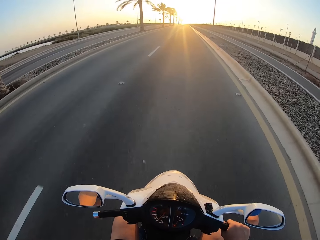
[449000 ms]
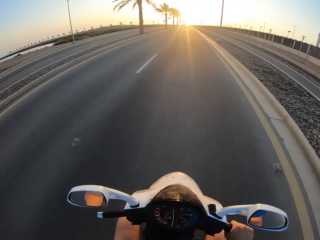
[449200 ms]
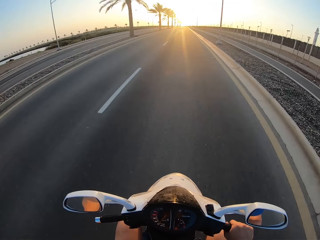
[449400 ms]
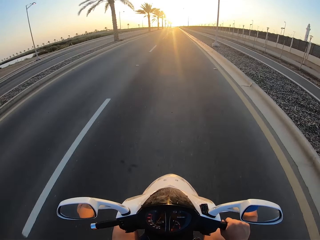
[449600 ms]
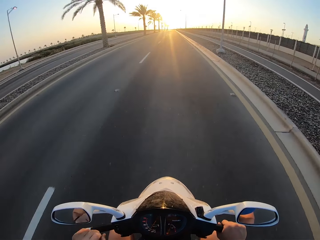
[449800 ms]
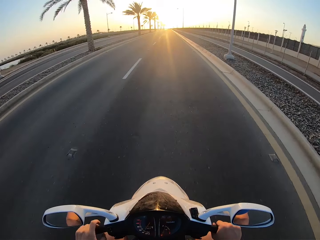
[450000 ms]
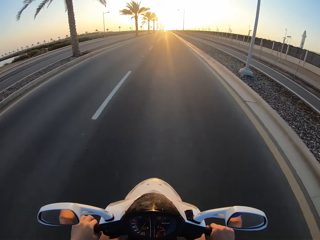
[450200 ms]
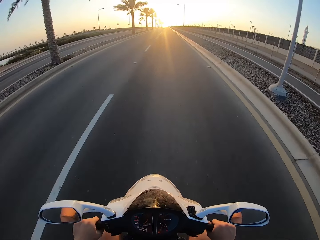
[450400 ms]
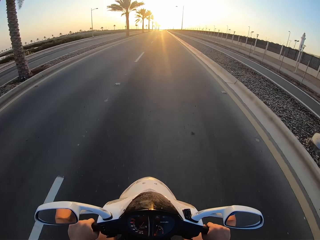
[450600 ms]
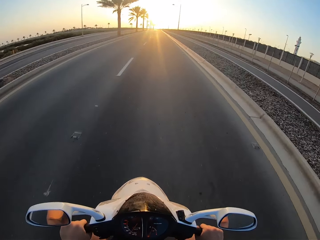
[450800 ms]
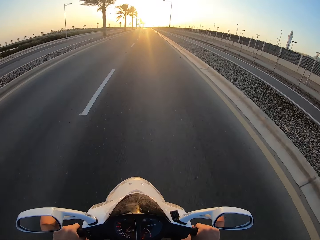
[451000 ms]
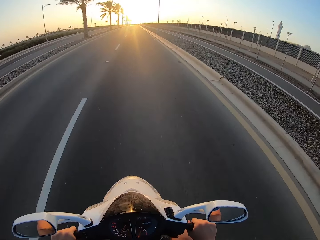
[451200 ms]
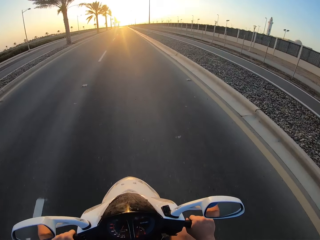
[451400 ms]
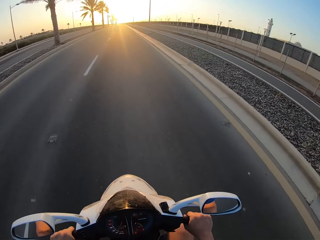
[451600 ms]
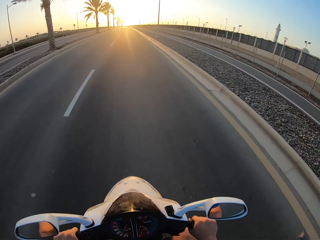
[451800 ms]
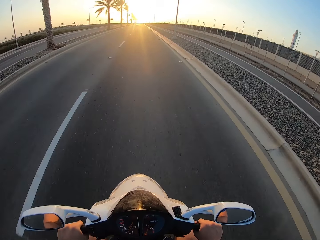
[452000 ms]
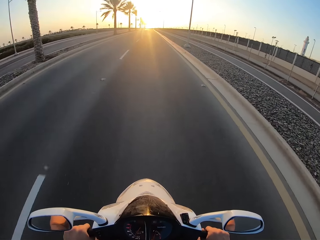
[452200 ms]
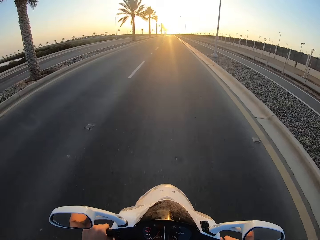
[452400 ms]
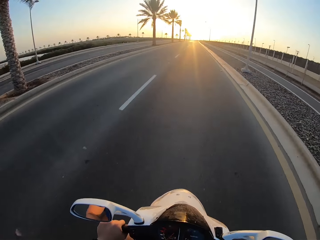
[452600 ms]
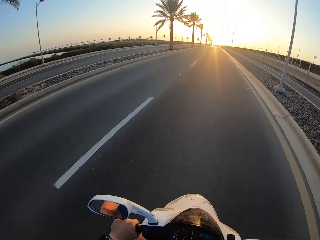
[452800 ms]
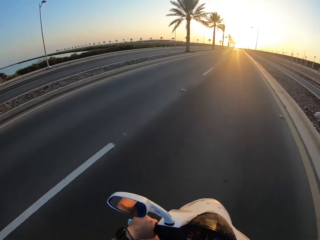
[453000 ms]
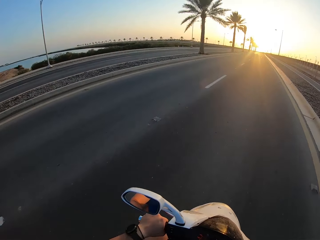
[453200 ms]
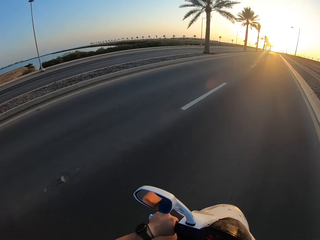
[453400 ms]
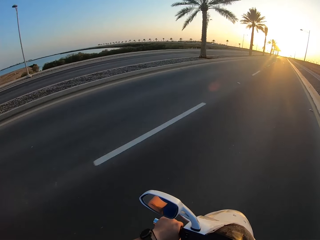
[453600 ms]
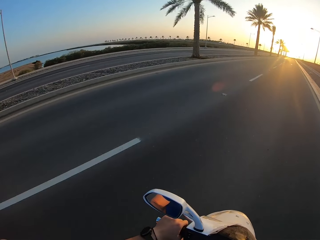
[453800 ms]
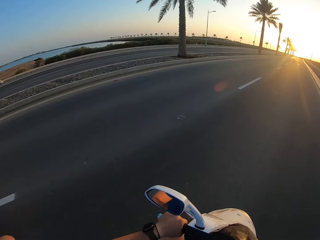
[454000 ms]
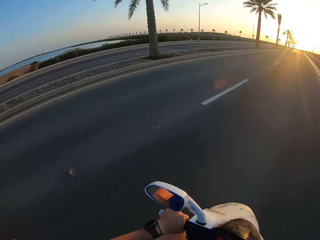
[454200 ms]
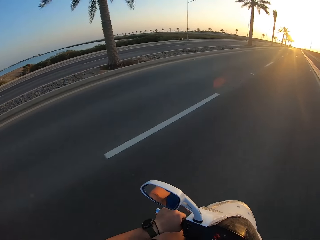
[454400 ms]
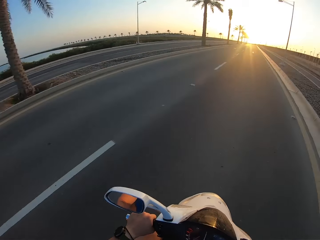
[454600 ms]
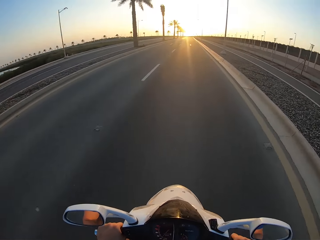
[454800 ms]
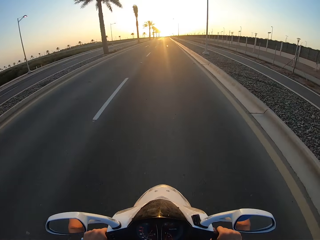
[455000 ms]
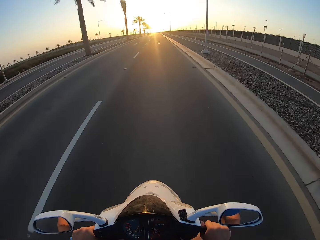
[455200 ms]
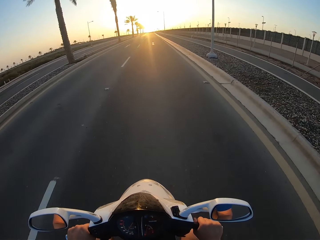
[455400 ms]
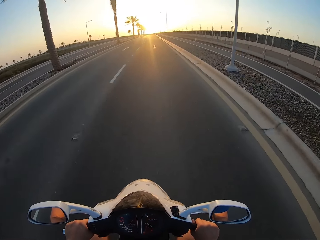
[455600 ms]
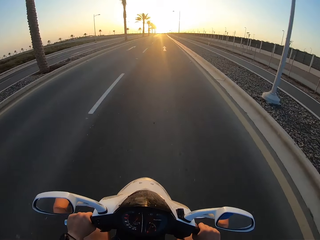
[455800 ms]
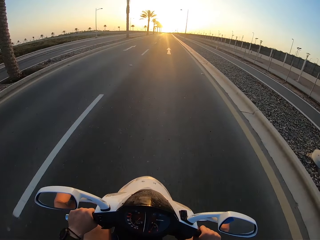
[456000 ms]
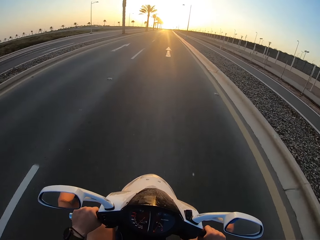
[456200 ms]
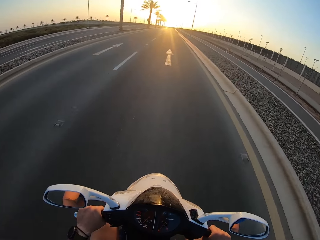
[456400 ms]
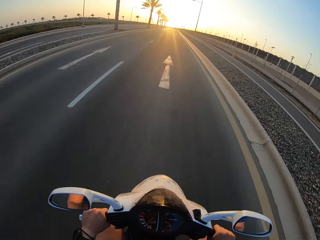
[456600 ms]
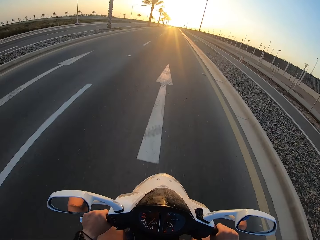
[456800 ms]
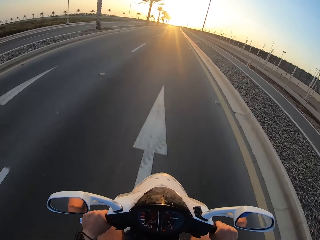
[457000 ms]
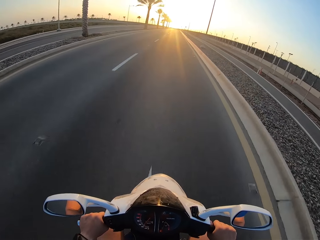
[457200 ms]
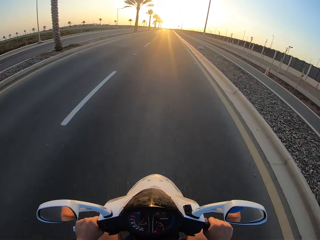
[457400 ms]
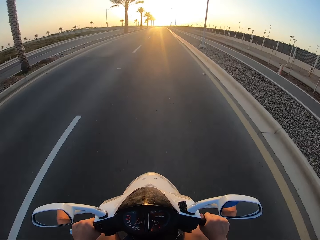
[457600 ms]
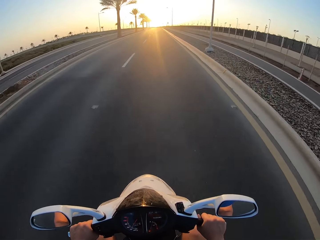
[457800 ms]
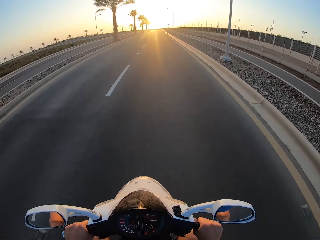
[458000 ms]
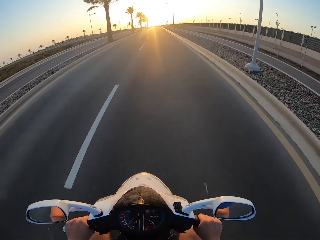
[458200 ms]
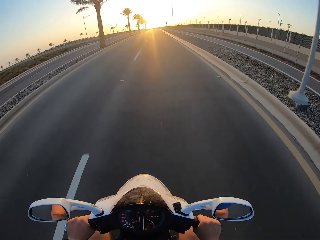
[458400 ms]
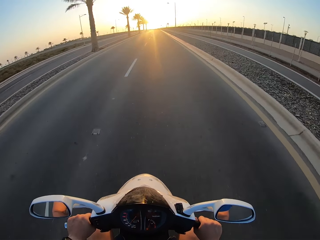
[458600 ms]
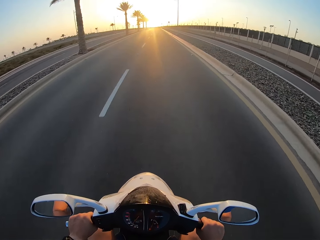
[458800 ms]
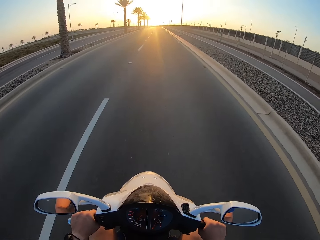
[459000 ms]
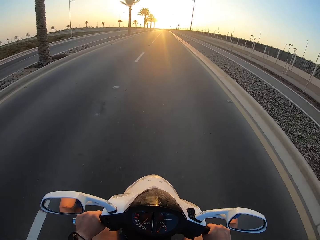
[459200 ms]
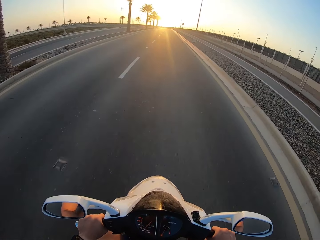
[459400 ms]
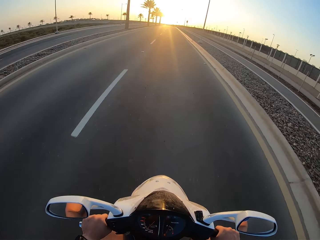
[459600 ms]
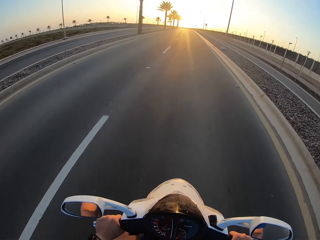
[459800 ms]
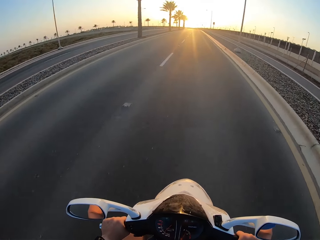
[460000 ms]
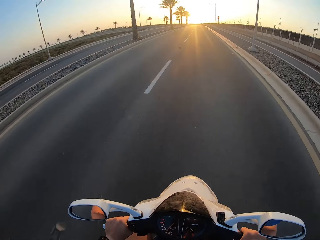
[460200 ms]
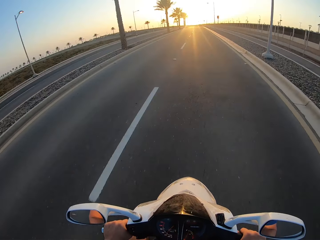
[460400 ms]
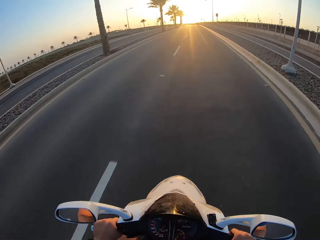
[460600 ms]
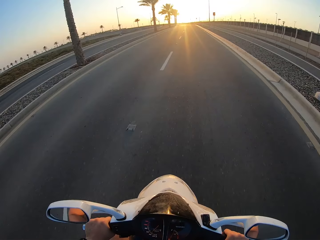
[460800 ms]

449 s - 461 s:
The camera wearer rides a motorbike on the road.

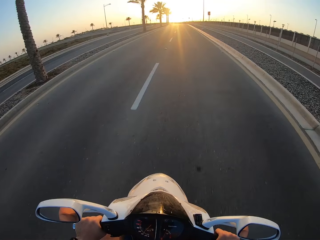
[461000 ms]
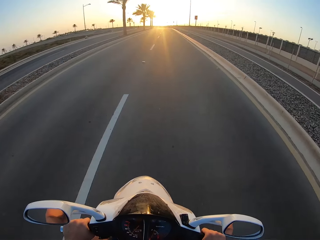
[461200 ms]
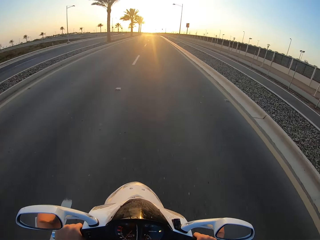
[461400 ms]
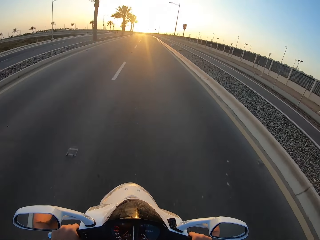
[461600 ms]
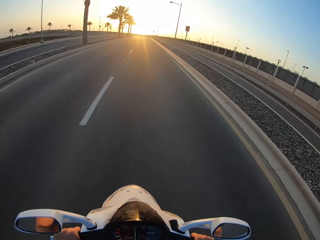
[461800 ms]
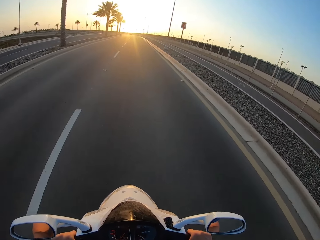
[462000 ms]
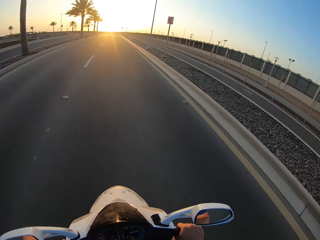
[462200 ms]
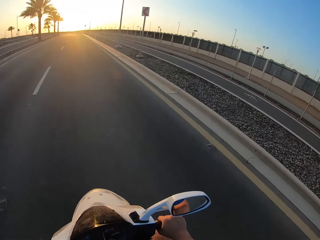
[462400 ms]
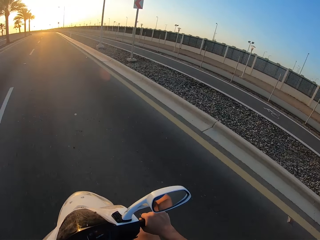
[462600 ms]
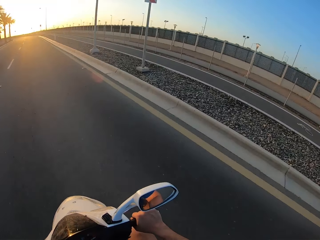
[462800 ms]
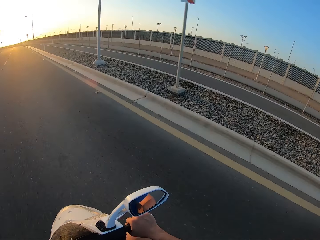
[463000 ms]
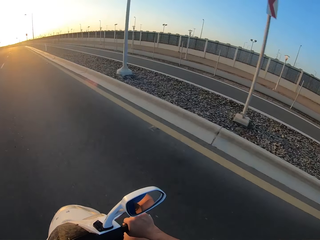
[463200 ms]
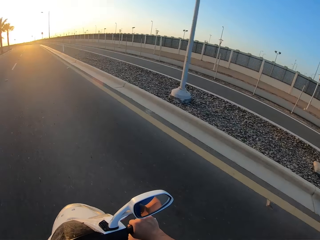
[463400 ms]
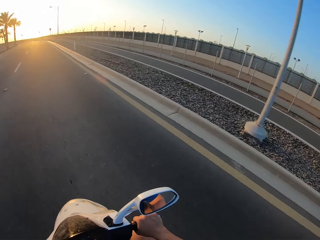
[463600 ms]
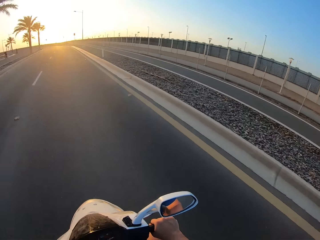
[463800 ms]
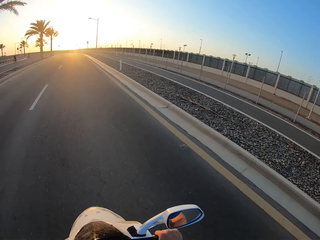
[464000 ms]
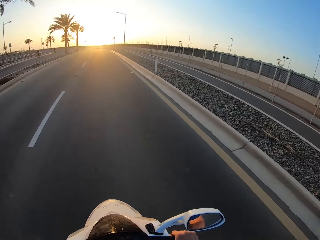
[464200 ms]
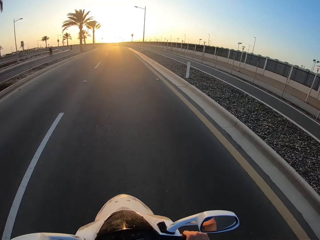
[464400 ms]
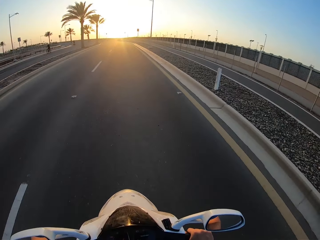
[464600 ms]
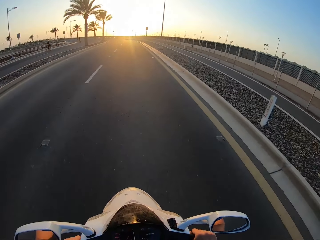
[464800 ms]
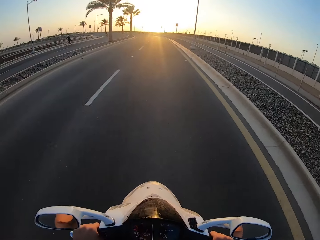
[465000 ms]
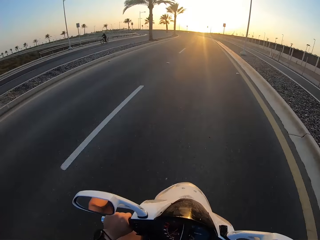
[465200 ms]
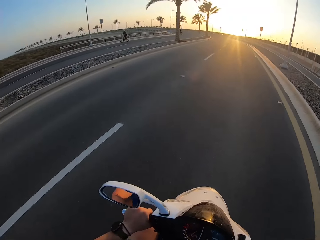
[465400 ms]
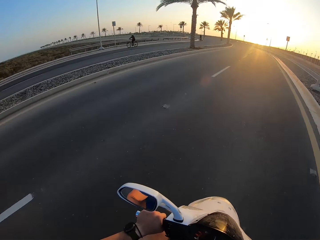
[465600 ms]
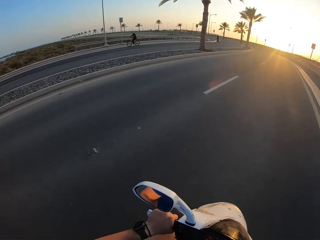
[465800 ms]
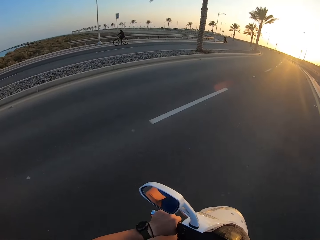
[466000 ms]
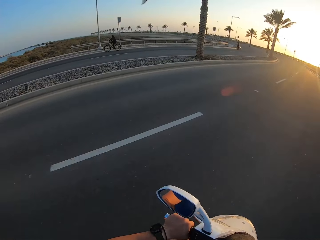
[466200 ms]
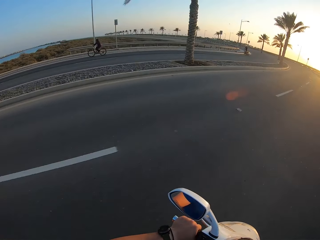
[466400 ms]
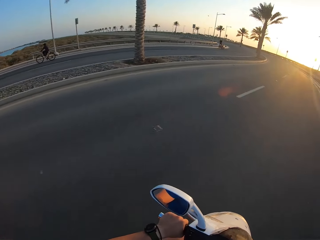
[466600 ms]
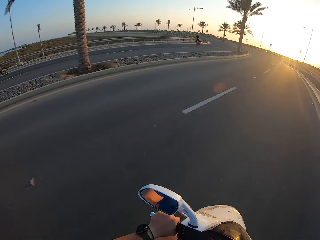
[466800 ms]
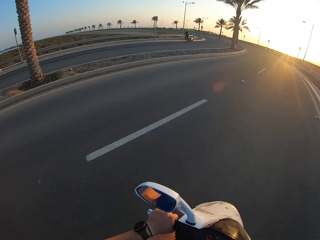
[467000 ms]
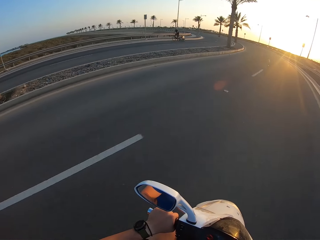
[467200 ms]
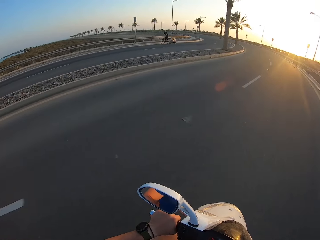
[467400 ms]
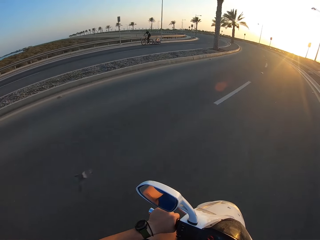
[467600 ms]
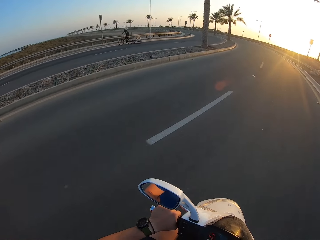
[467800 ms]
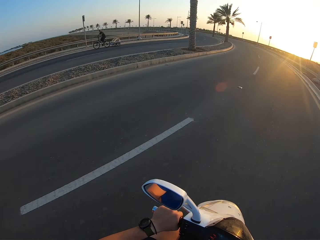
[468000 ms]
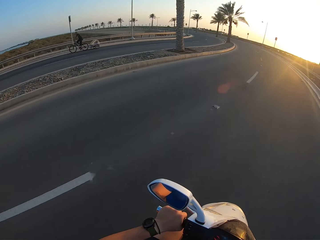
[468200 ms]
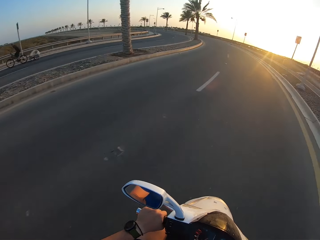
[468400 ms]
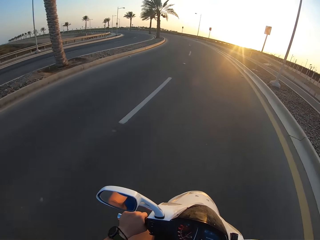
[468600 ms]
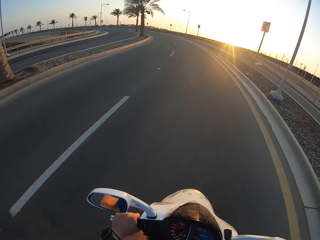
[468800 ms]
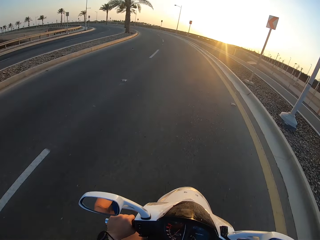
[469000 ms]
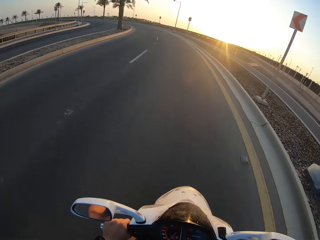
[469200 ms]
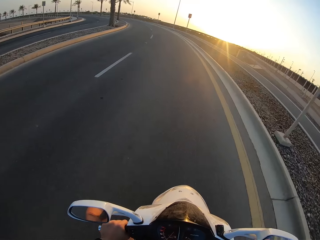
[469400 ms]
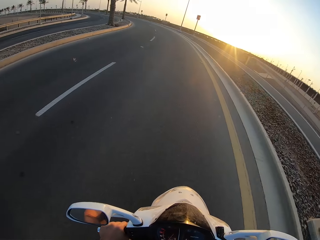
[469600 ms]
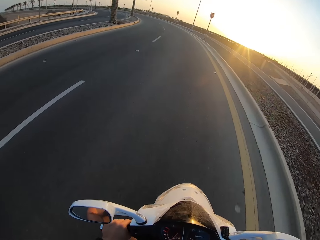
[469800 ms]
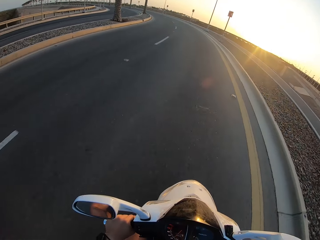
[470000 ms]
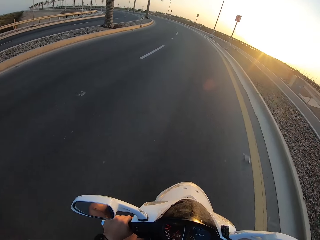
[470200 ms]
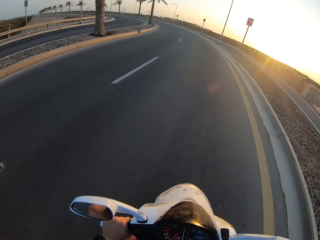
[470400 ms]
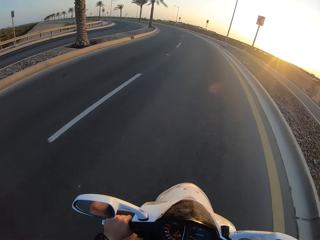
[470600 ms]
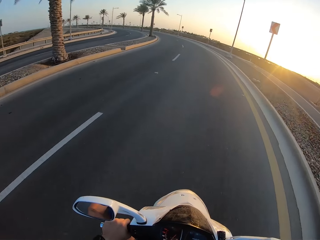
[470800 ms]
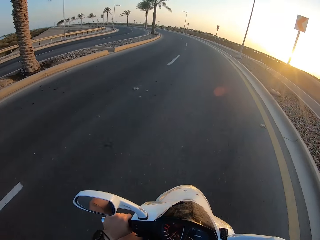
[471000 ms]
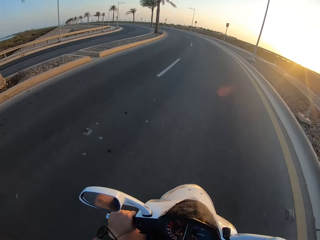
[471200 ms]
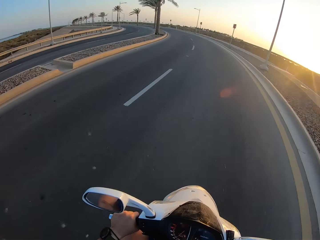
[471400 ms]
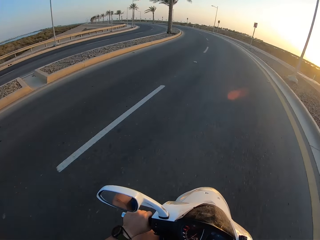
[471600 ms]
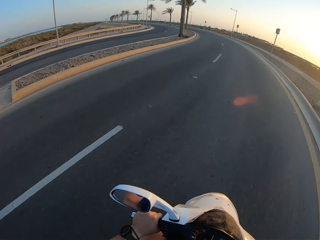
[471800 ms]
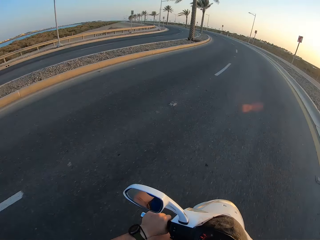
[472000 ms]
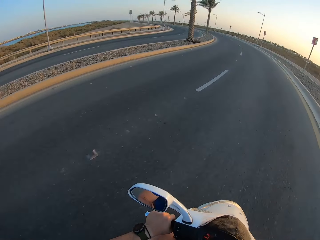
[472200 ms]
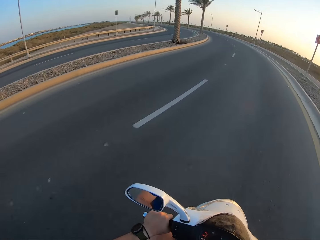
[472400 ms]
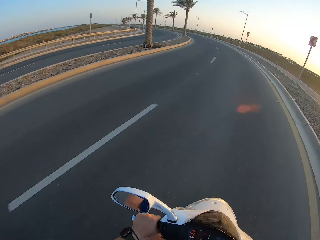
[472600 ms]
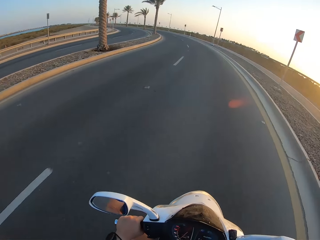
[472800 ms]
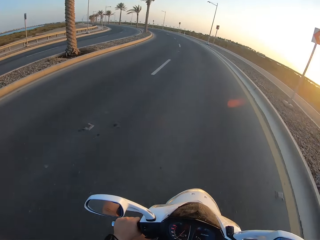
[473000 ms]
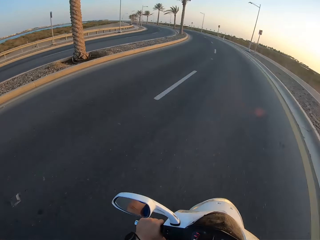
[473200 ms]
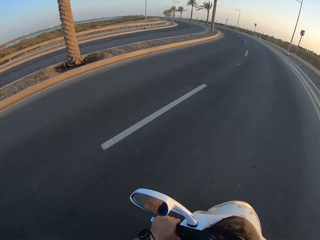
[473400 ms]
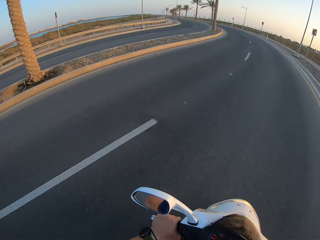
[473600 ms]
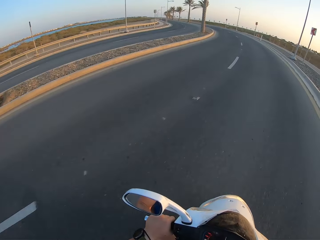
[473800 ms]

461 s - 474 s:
A man rides the bicycle. The camera wearer rides the motorbike. Another man rides the bicycle. The camera wearer rides the motorbike.
